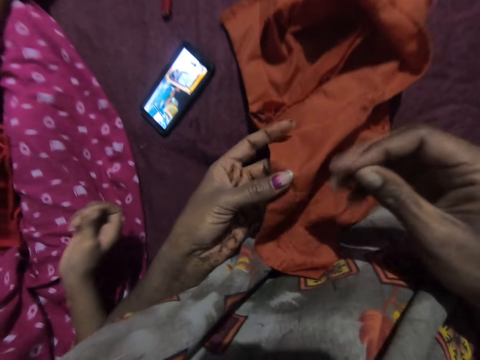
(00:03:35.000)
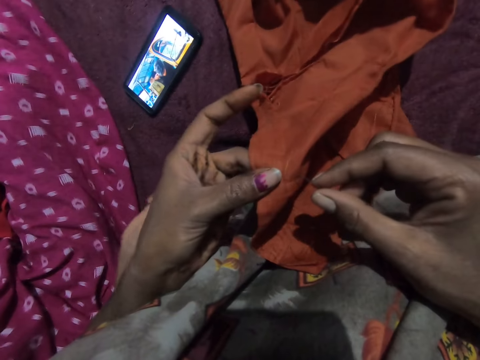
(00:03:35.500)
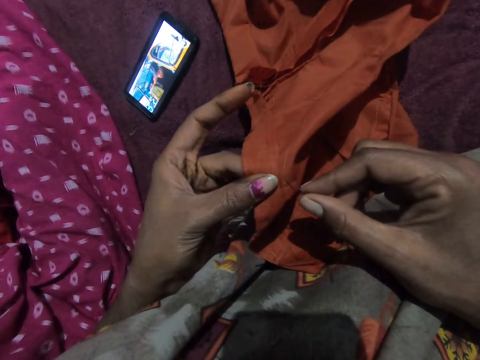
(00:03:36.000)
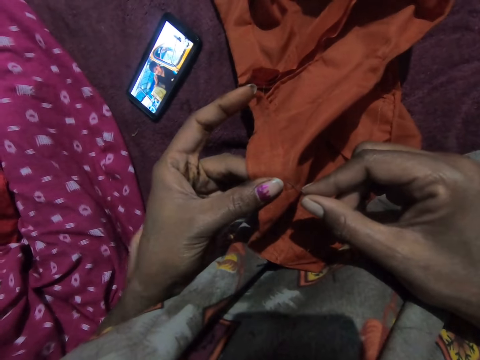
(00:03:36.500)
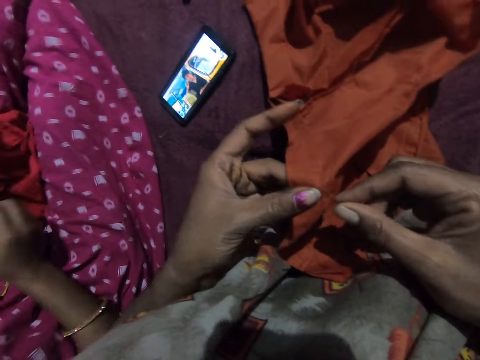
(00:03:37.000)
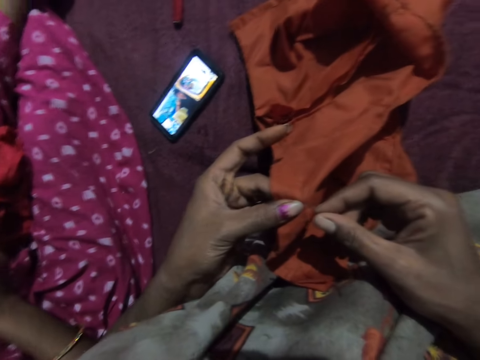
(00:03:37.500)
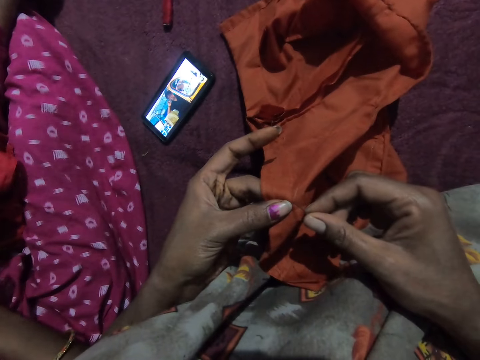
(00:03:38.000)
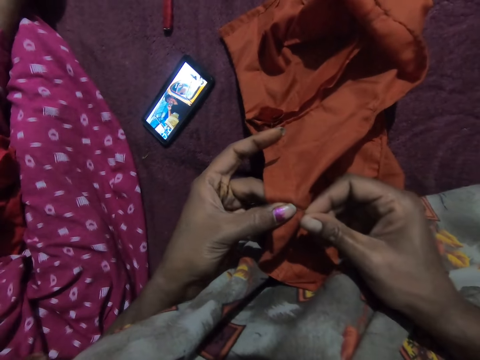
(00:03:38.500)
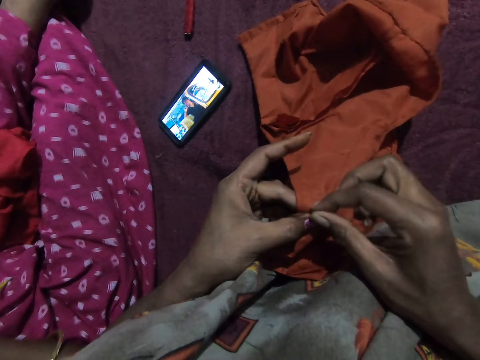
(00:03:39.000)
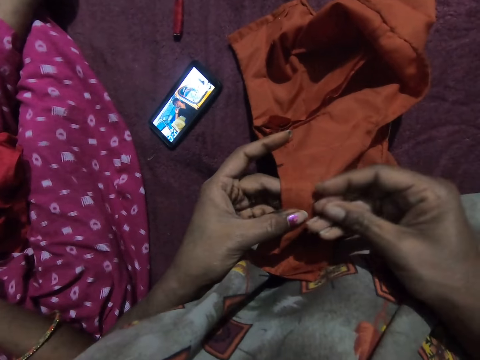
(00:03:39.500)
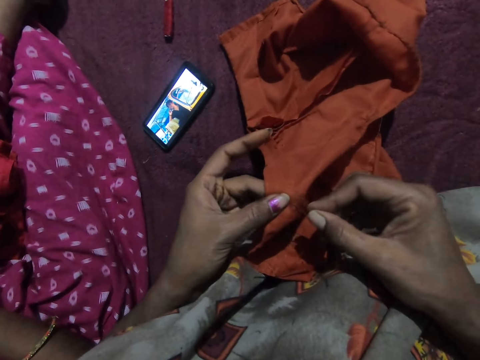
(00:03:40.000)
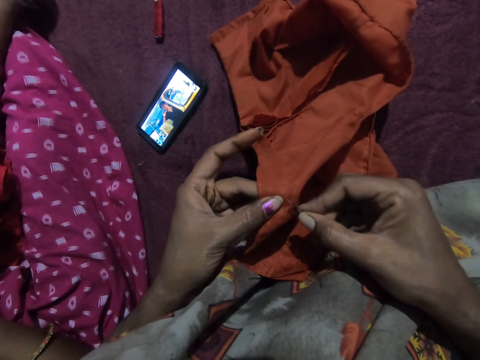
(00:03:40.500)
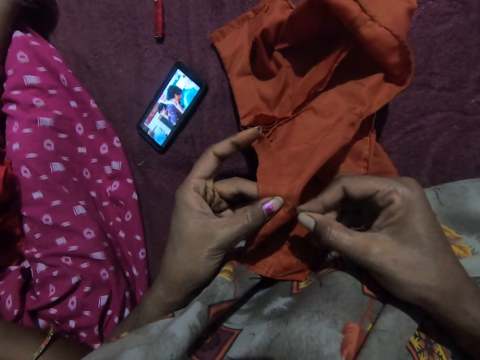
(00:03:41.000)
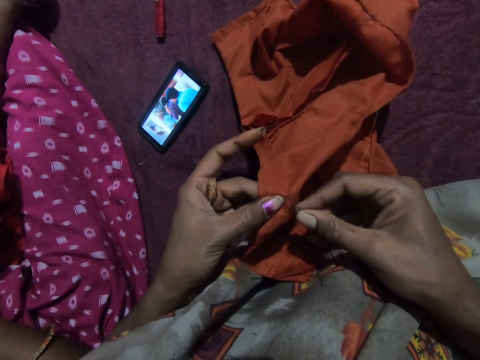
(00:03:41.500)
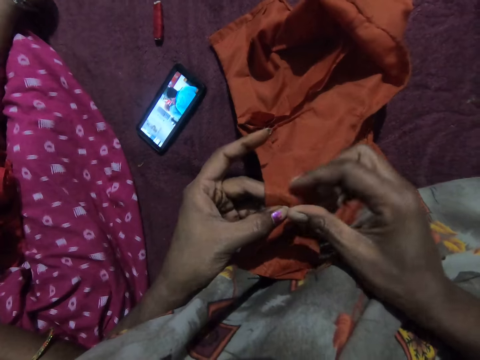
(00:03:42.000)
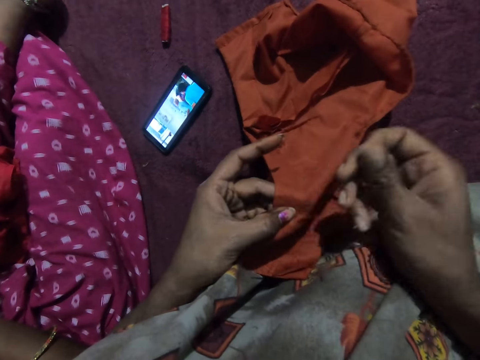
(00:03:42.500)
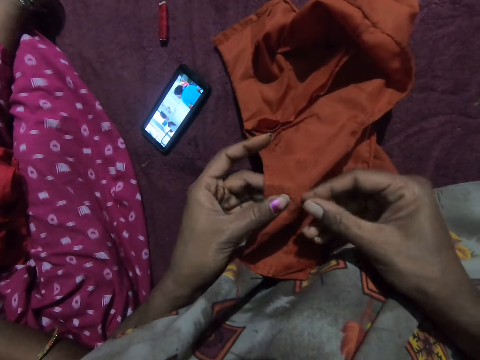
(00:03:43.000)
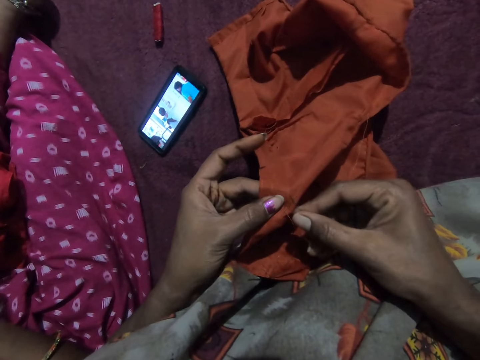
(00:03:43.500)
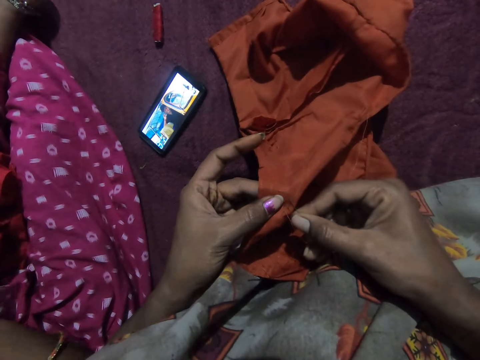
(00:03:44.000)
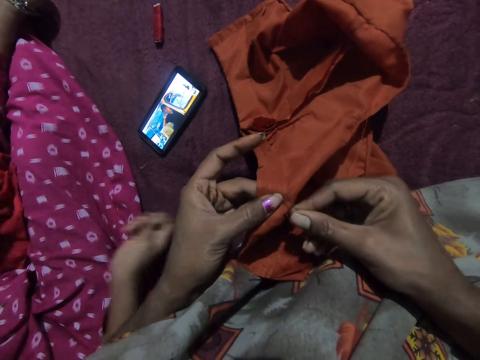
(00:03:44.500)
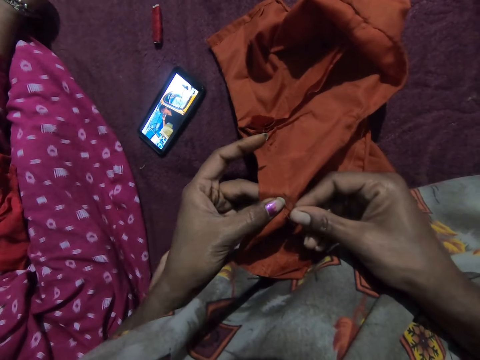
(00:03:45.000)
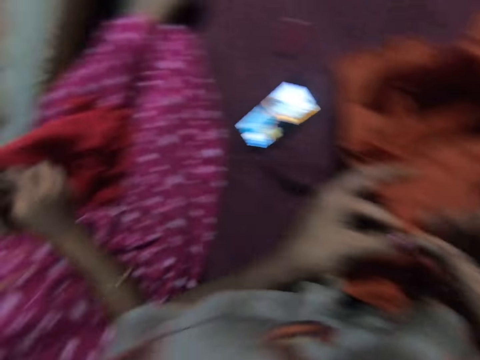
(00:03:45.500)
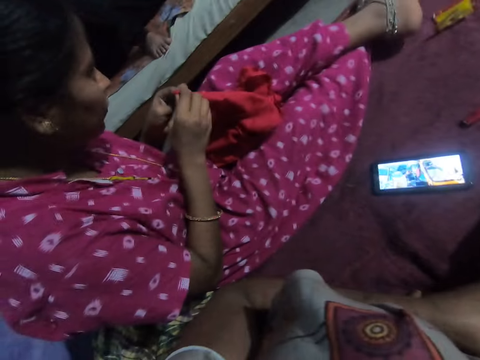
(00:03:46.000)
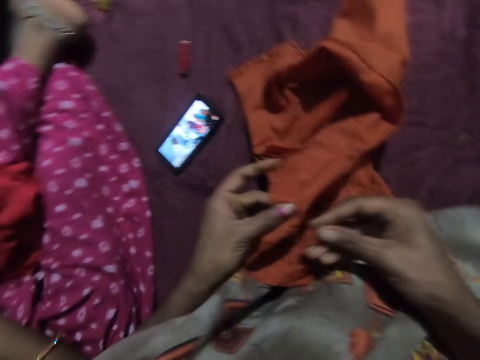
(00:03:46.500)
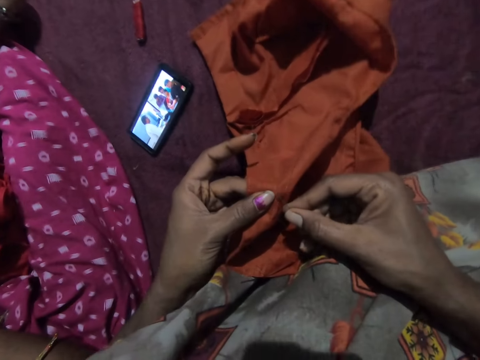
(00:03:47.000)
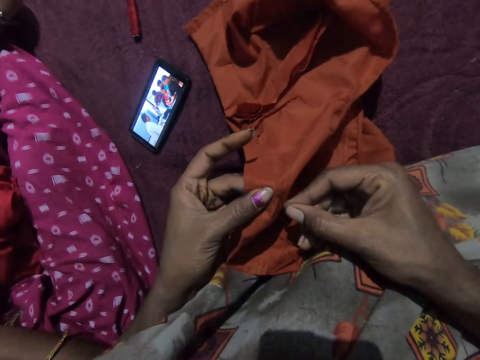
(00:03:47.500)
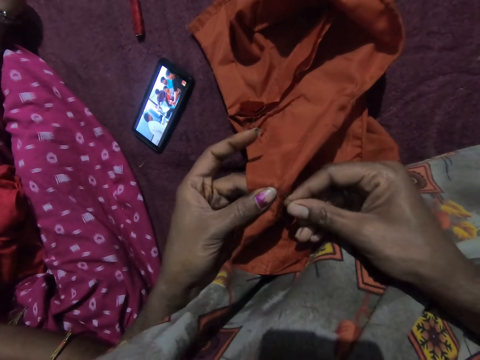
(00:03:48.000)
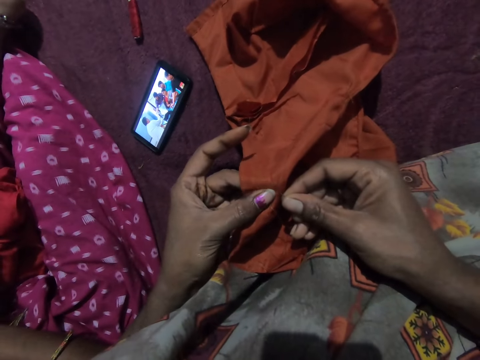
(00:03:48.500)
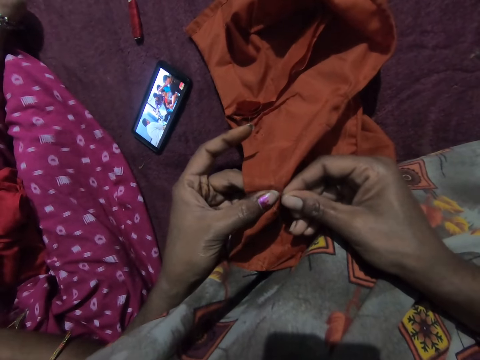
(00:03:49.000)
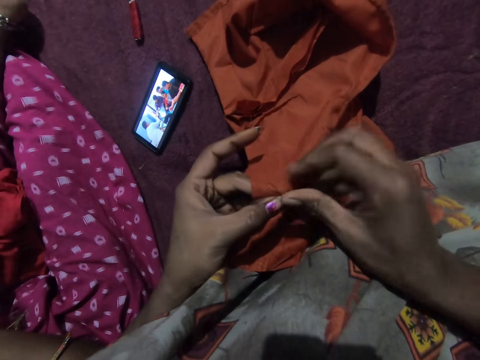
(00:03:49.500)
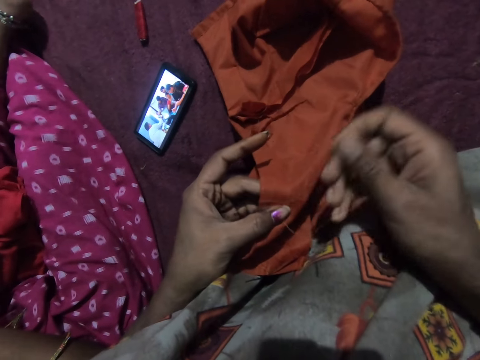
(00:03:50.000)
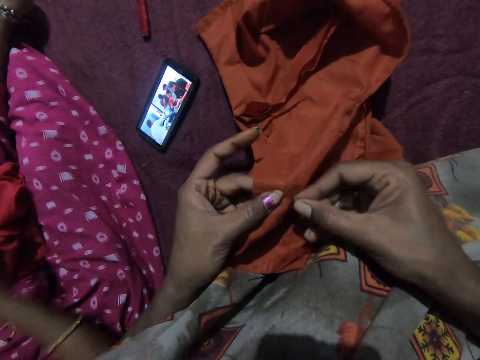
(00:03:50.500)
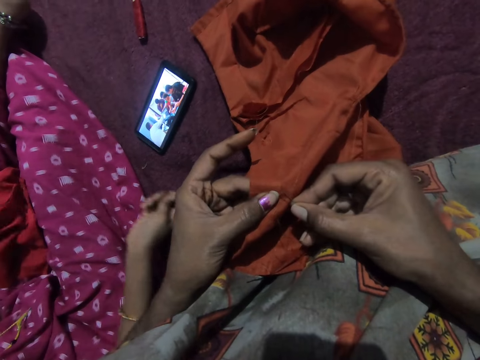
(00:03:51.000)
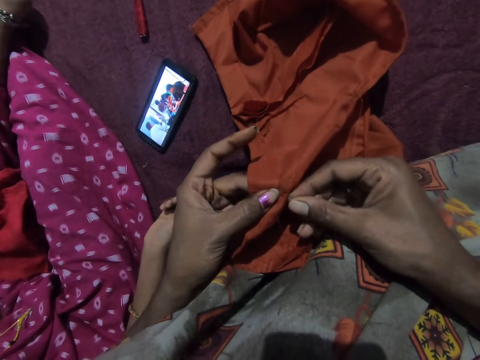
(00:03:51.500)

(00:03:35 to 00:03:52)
The camera wearer stitches the cloth in her left hand with the needle and thread in her right hand. She looks at a woman and talks to the woman. The camera wearer sews the piece of cloth with the needle.

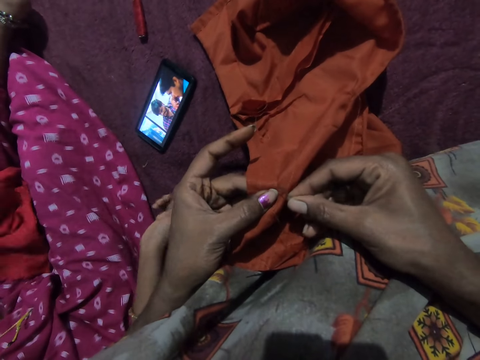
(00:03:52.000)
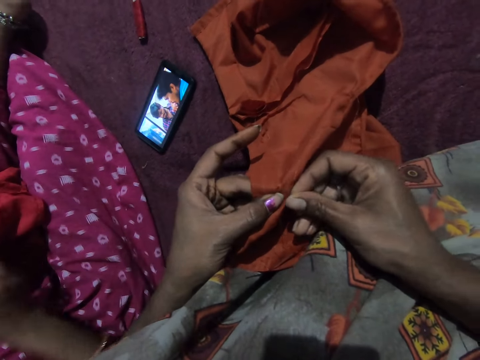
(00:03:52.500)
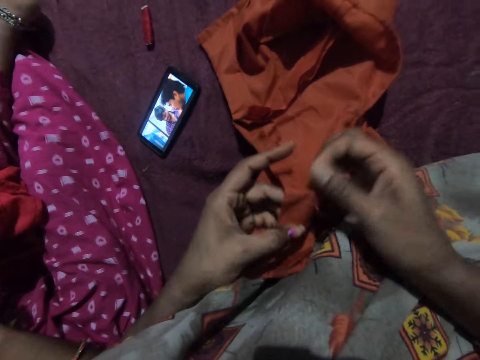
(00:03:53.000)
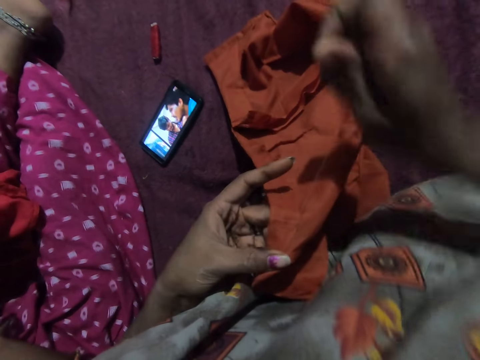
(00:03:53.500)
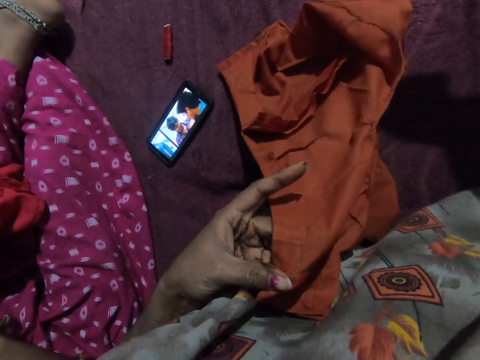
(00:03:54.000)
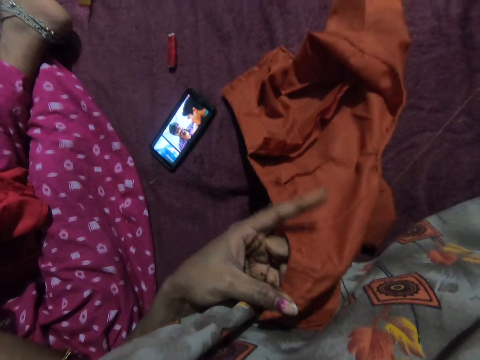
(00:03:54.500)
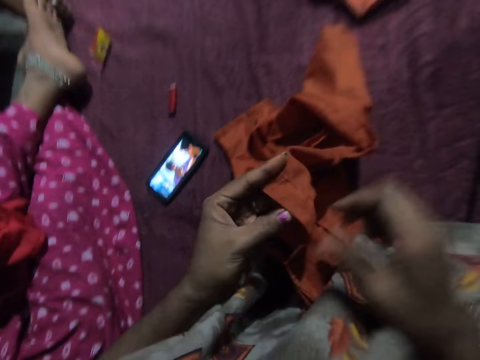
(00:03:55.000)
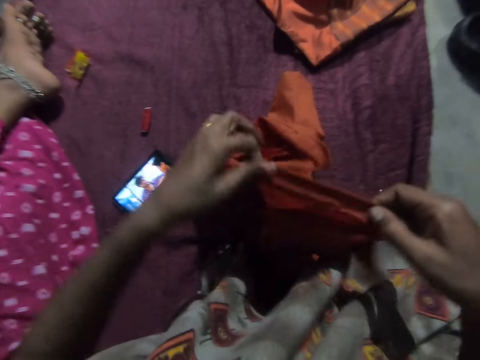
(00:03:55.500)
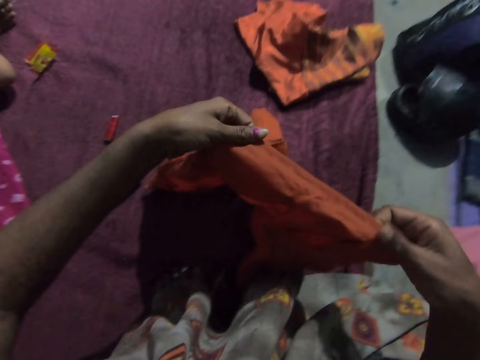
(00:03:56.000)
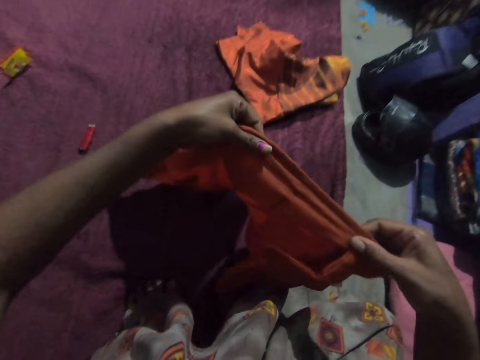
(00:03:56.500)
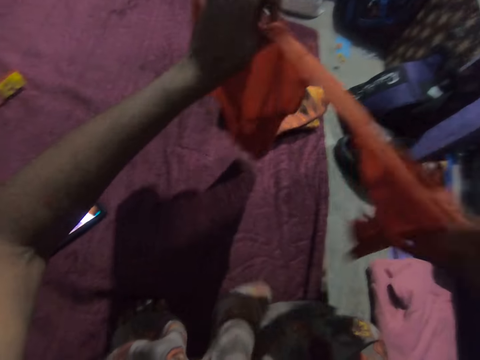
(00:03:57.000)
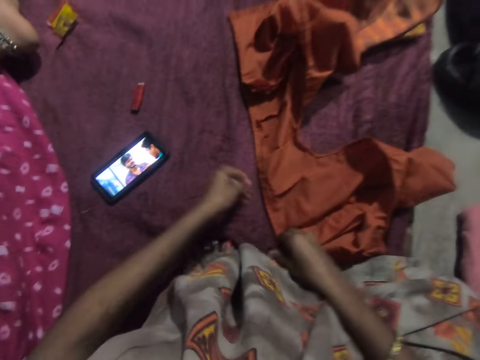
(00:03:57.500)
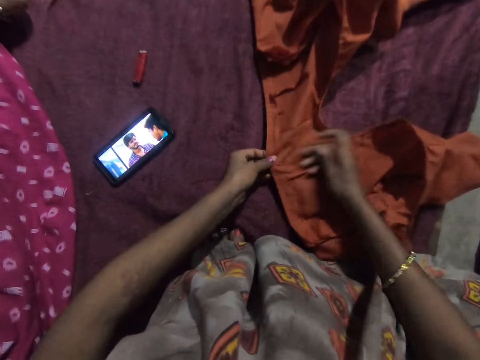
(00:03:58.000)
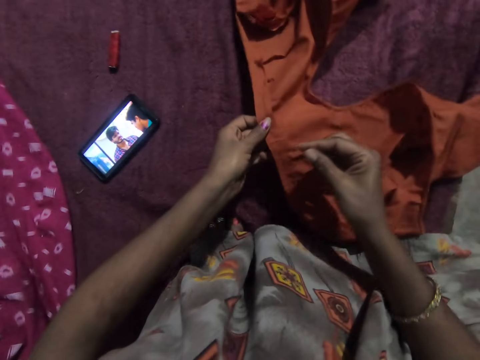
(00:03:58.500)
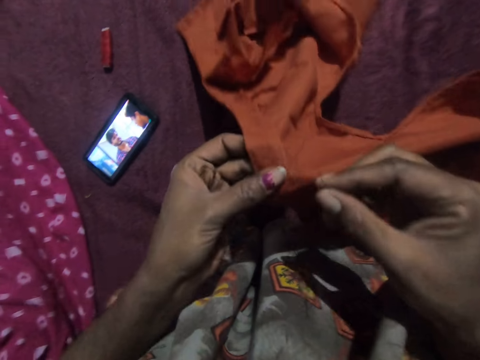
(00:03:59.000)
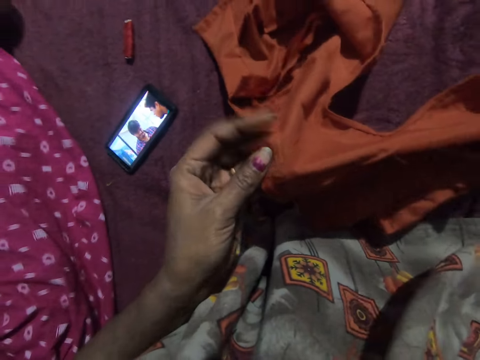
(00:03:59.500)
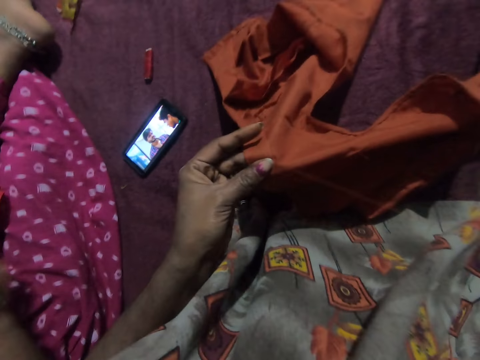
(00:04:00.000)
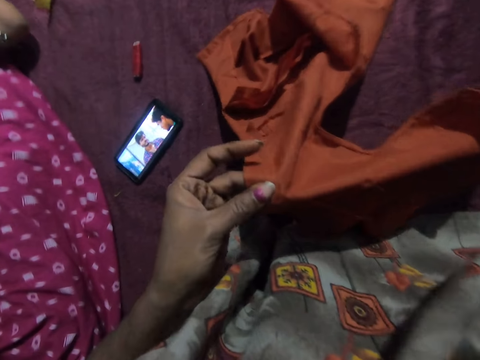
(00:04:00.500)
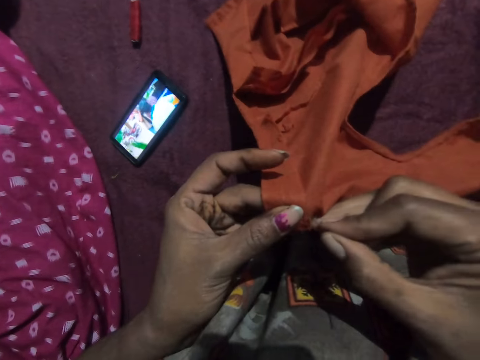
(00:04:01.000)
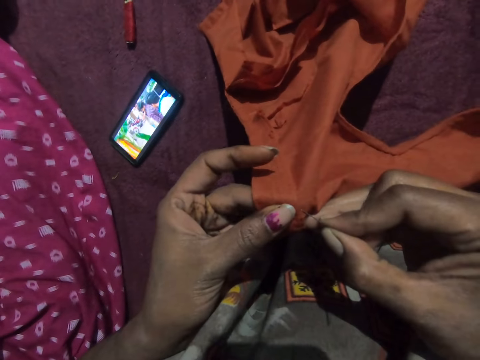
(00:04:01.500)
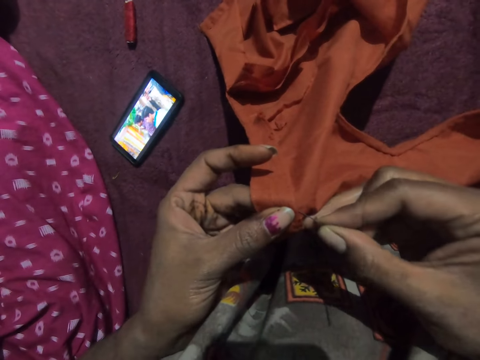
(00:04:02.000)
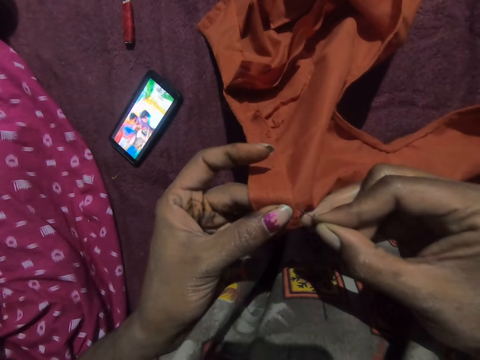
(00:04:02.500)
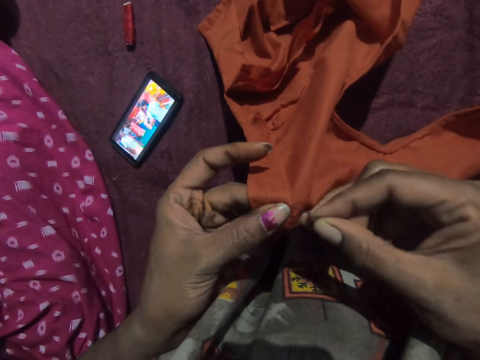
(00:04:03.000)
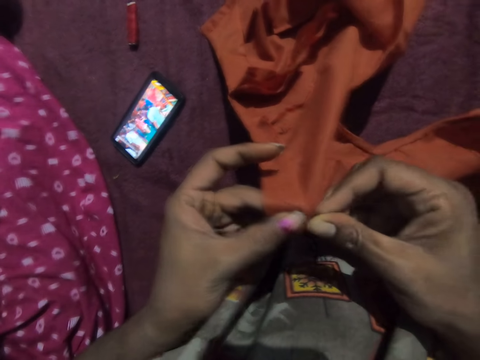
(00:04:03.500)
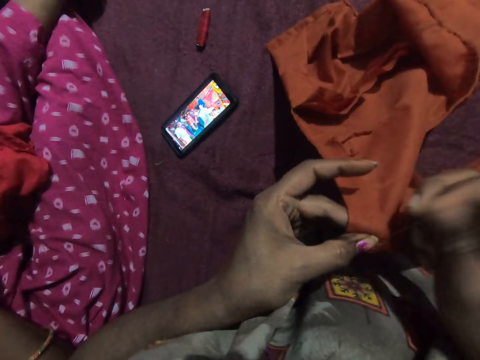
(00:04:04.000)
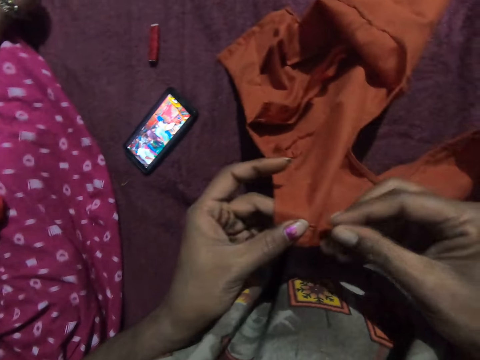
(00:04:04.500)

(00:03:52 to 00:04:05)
The camera wearer adjusts the cloth in her hands. She lifts up the cloth. She lays the cloth in her hands on the bed. She picks up the cloth on the bed with her left hand. She stitches the cloth in her left hand with the needle and thread in her right hand.
